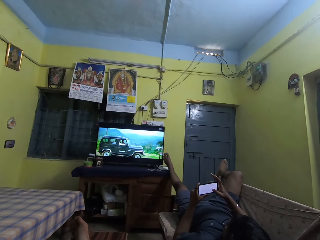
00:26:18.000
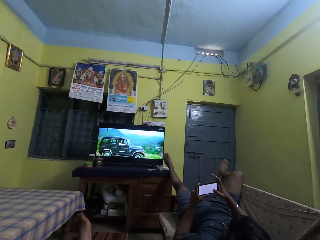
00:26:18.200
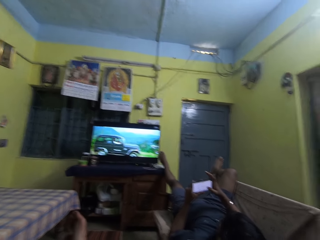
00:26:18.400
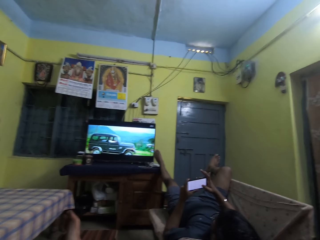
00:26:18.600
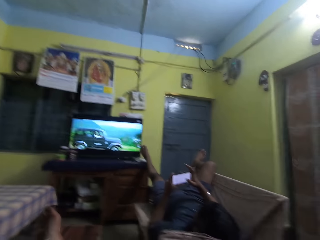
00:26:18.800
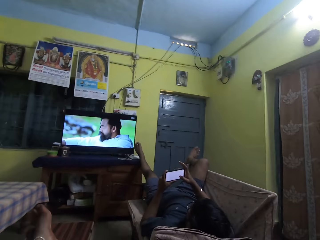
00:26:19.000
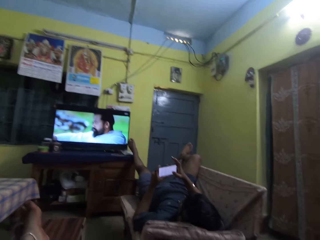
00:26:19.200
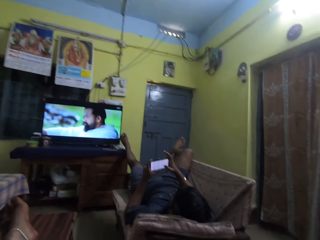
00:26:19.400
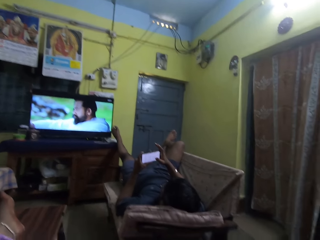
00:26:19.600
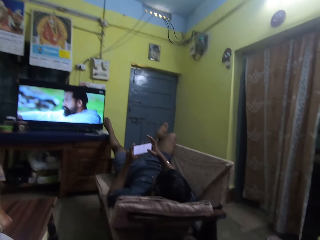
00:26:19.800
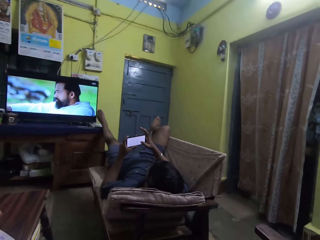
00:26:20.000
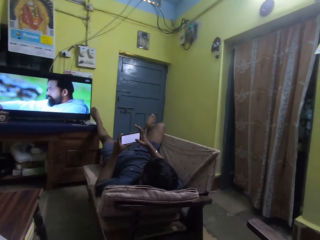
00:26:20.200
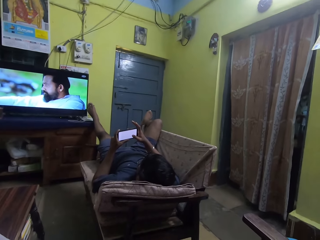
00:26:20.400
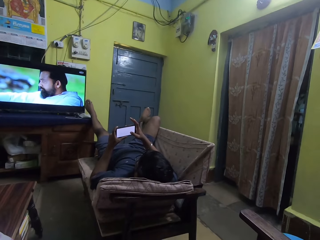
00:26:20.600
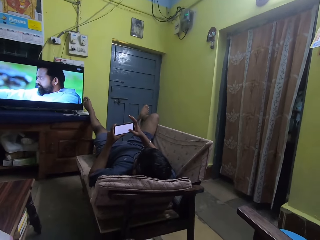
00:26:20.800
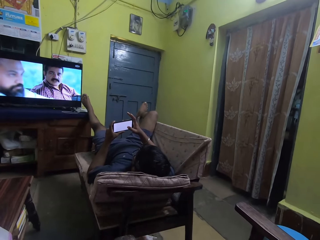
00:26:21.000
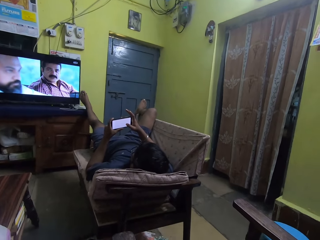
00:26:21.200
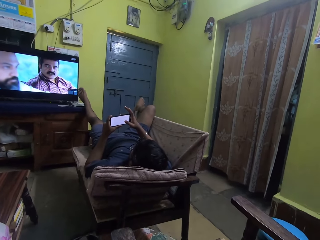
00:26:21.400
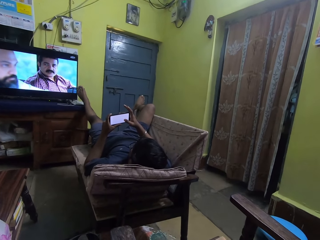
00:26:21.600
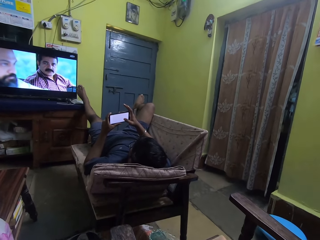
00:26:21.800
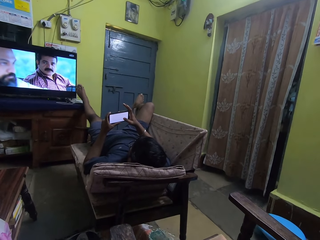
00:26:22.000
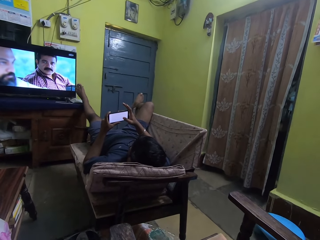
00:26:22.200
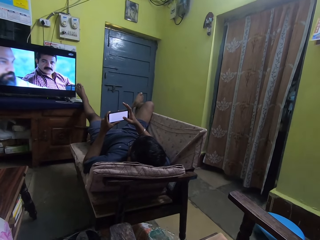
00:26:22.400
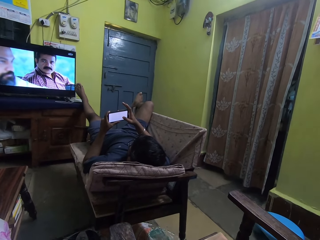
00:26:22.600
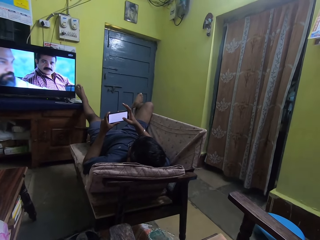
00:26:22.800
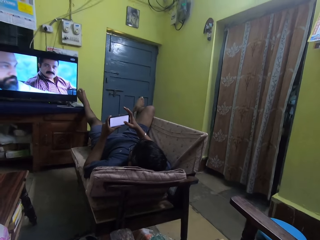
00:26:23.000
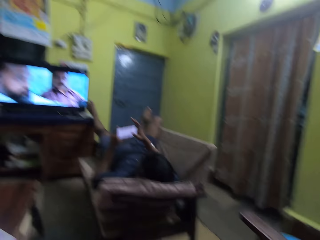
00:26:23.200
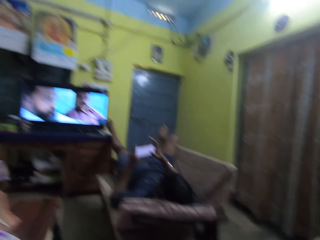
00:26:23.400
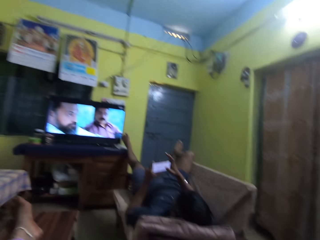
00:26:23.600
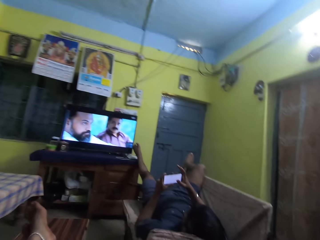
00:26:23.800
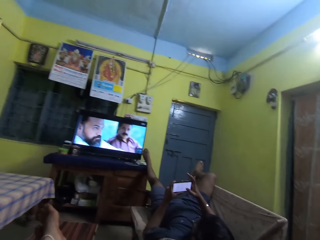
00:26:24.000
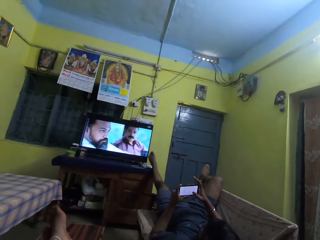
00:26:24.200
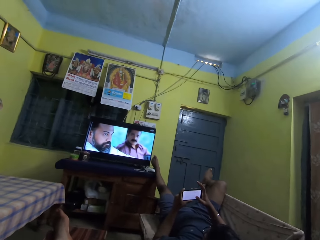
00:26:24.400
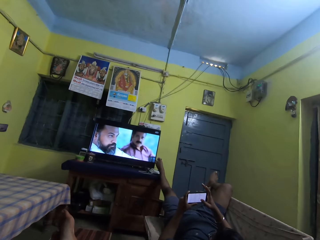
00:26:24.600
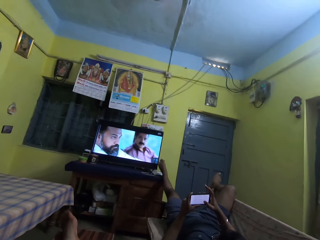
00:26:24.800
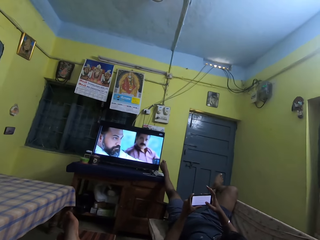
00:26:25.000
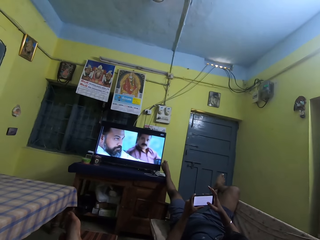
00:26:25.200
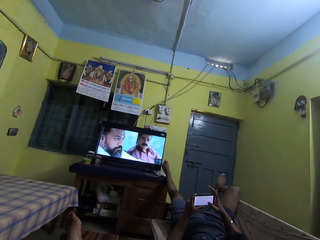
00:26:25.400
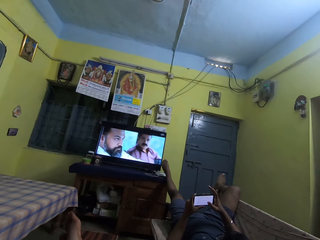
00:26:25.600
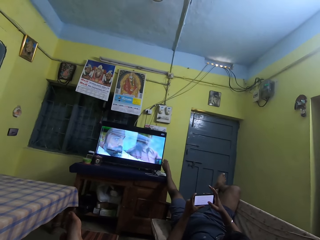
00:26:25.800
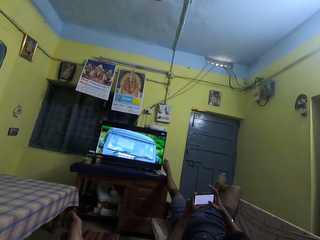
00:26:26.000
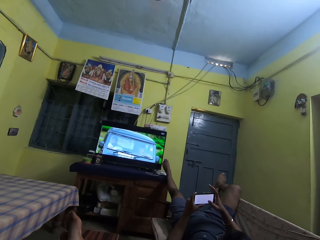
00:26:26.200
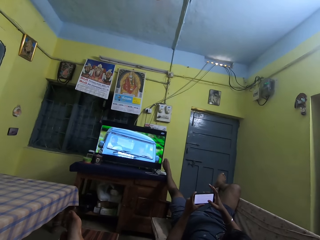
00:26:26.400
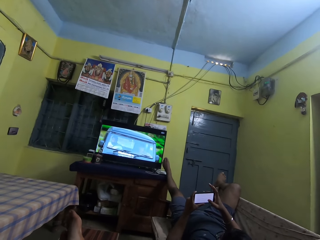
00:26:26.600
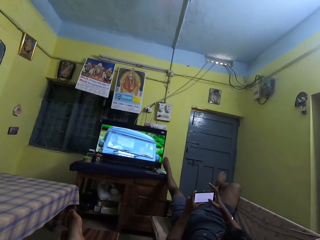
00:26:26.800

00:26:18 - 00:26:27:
The camera wearer moves legs. They watch the television.

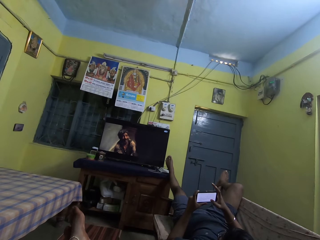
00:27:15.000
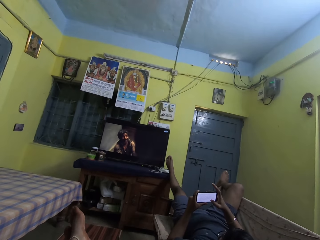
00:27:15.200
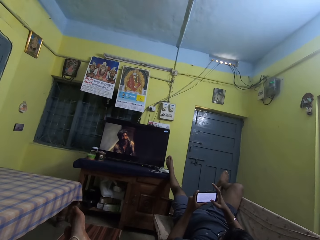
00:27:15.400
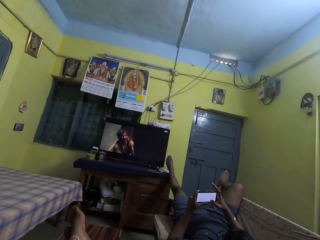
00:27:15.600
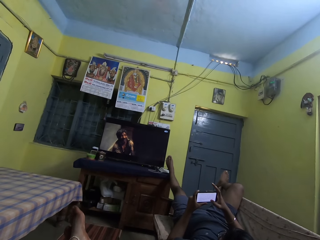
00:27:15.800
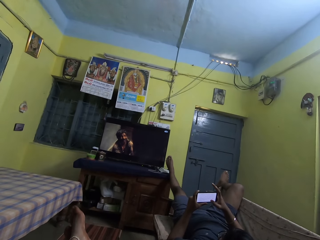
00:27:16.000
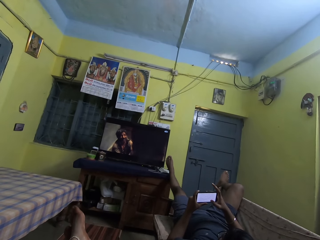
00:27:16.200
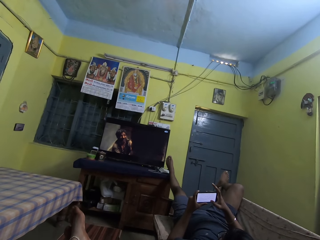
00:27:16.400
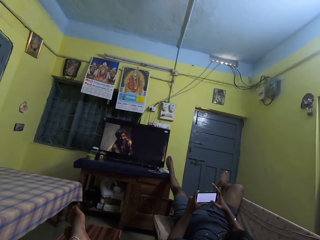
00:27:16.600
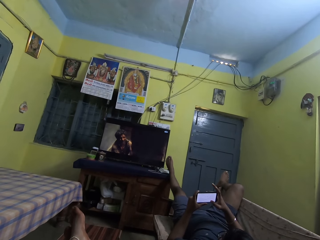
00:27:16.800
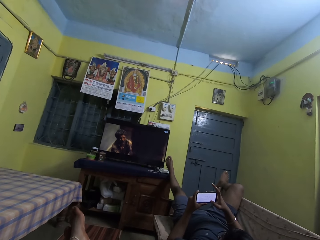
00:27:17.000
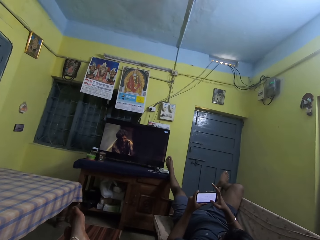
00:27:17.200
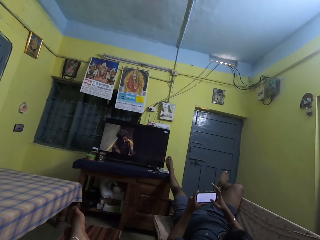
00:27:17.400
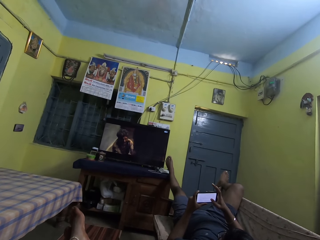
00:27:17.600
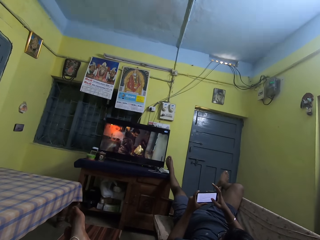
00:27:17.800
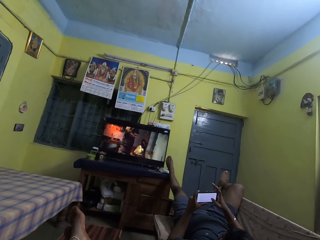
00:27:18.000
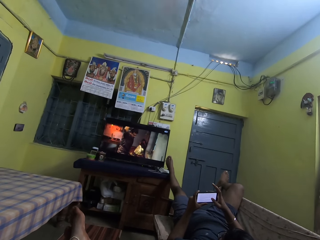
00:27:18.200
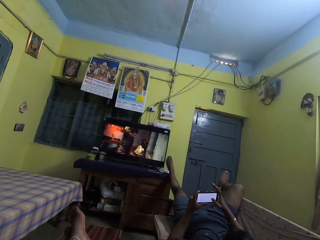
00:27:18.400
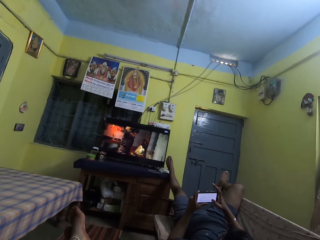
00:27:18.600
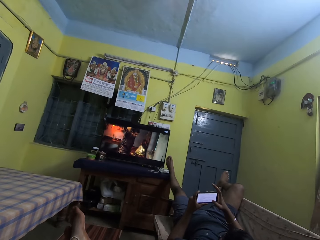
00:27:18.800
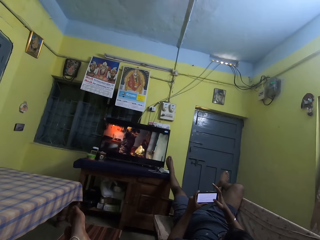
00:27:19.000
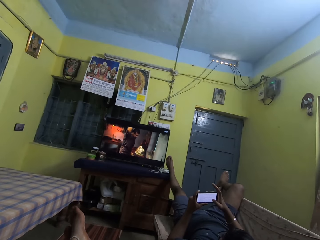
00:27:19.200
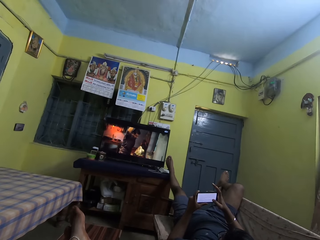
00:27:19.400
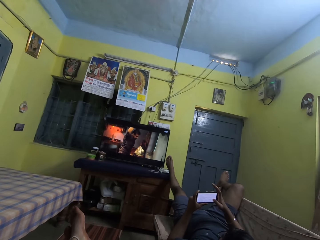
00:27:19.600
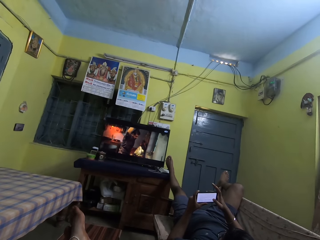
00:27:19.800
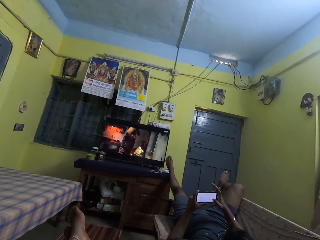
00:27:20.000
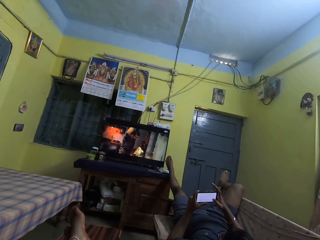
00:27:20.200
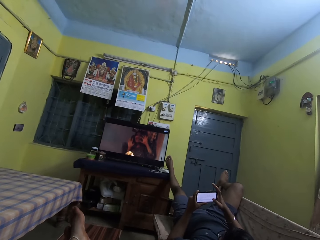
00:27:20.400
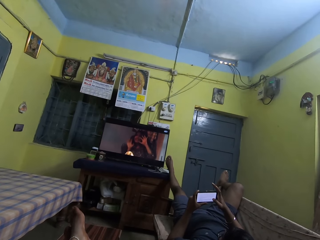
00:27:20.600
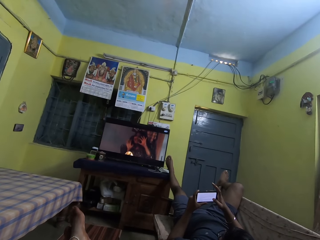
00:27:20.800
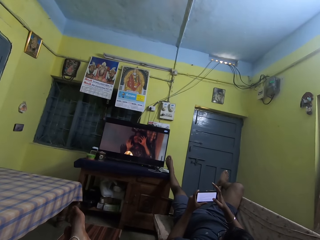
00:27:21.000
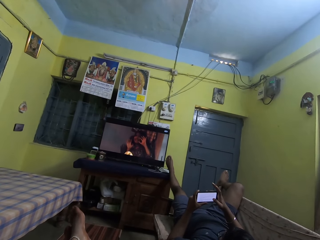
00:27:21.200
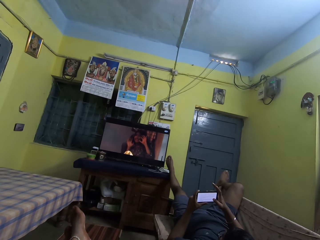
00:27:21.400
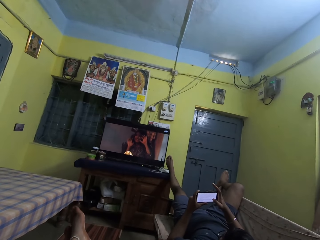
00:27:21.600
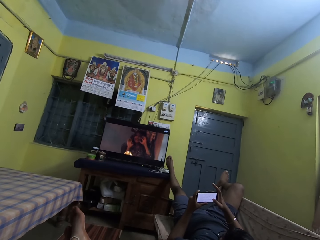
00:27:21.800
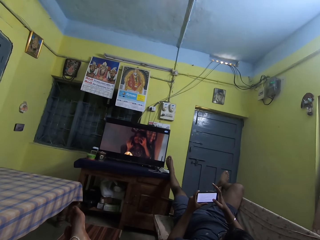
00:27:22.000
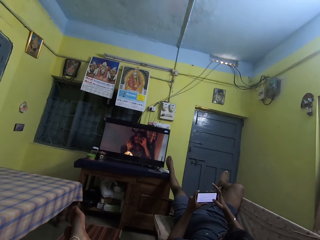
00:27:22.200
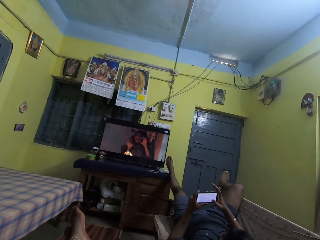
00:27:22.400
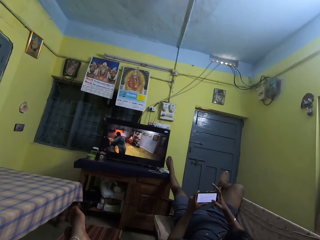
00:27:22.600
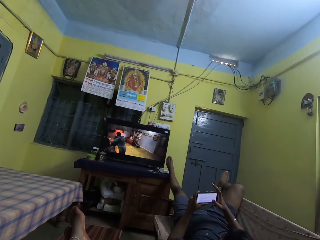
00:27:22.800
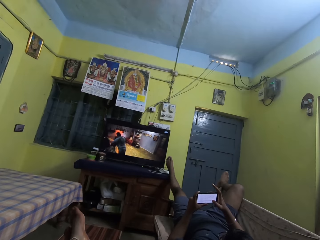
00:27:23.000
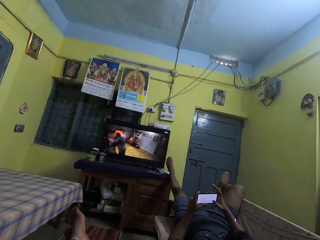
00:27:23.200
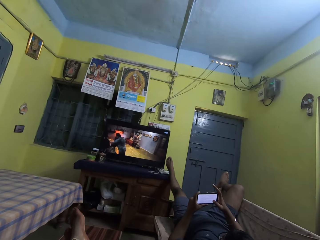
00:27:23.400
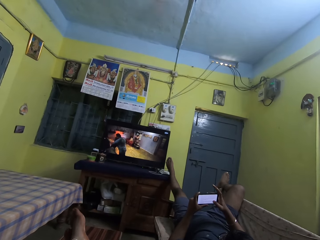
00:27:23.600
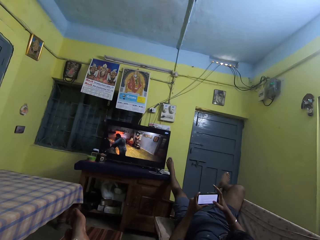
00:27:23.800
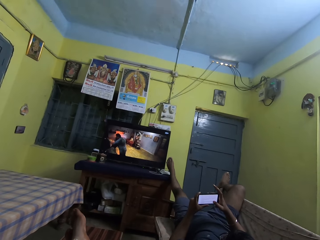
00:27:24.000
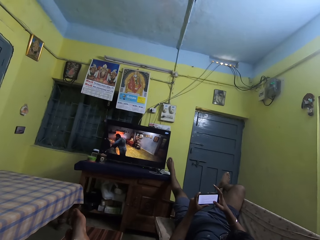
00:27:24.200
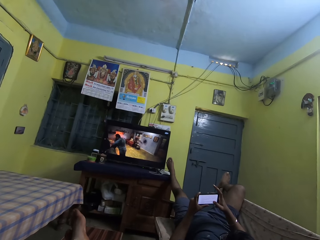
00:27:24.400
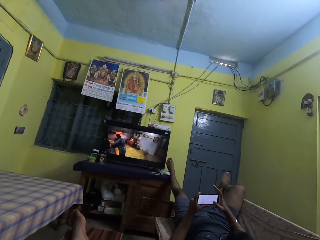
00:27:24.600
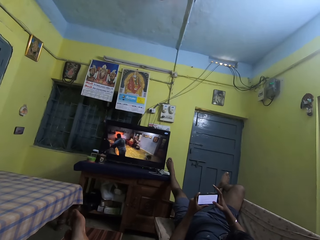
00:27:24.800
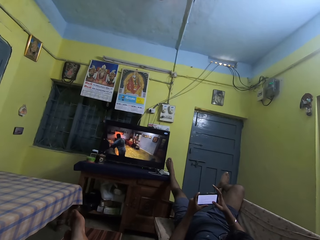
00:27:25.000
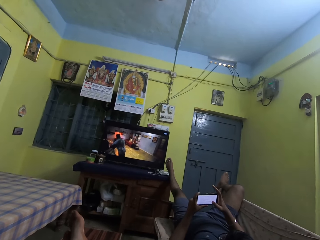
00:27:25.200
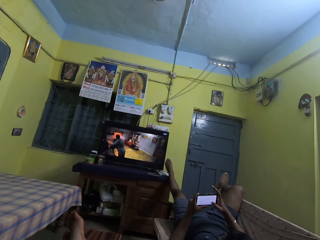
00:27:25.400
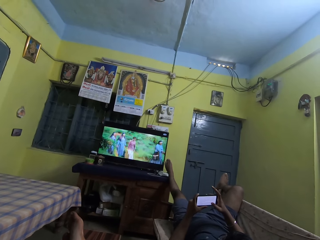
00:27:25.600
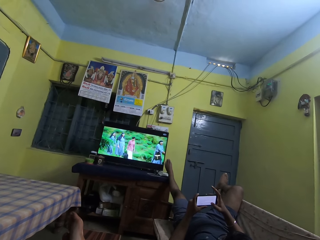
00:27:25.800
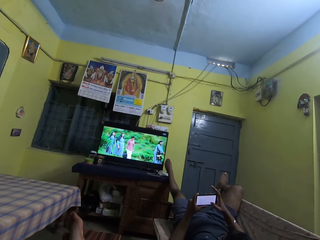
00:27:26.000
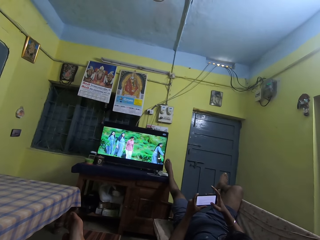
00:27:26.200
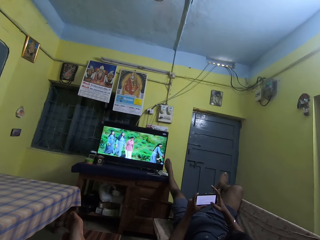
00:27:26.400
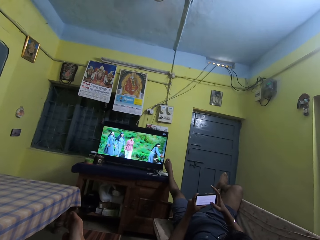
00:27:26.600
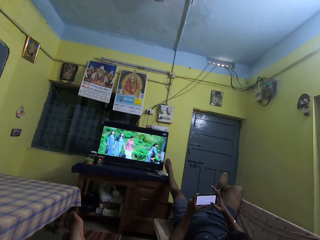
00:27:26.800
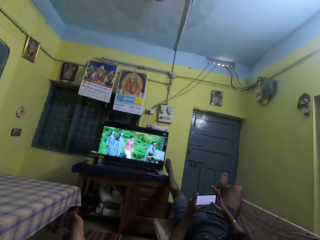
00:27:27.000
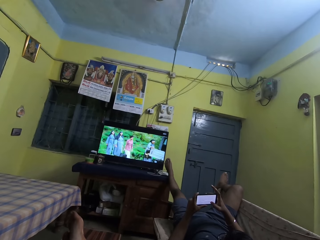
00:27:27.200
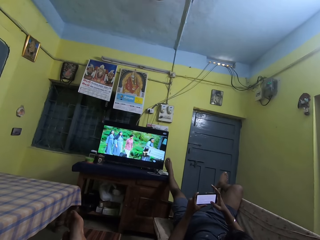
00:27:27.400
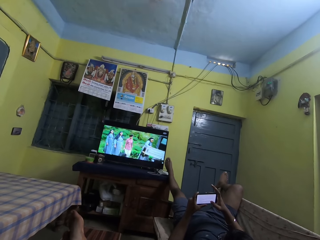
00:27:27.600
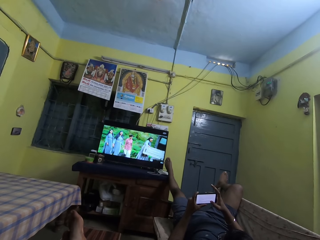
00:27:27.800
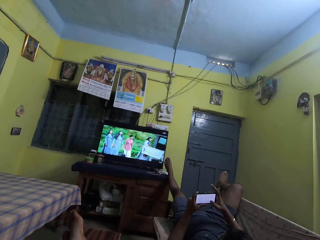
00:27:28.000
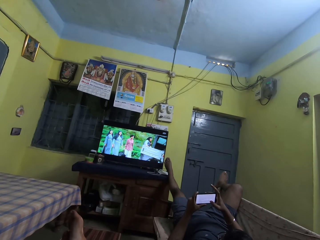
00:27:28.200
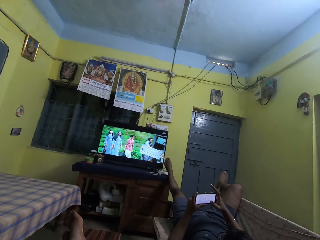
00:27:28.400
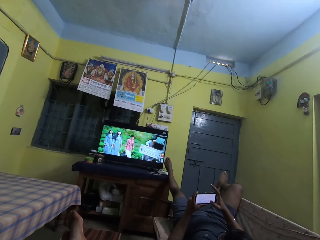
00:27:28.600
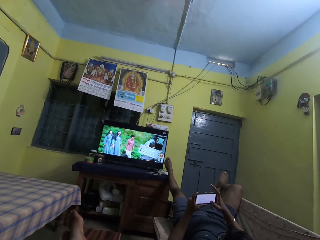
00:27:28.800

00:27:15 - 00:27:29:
The man scrolls through the screen of the phone with his right thumb.
